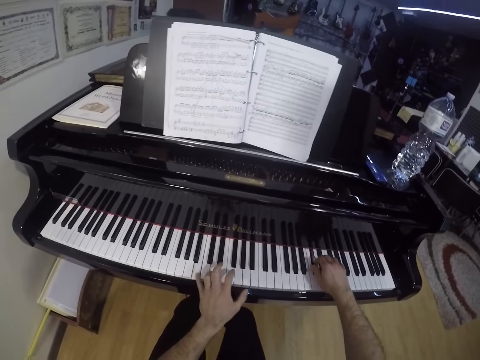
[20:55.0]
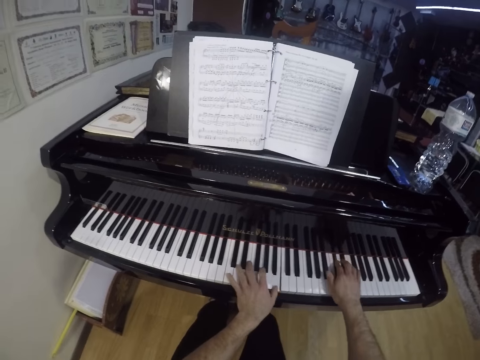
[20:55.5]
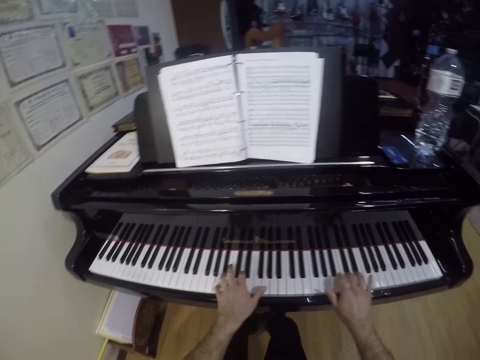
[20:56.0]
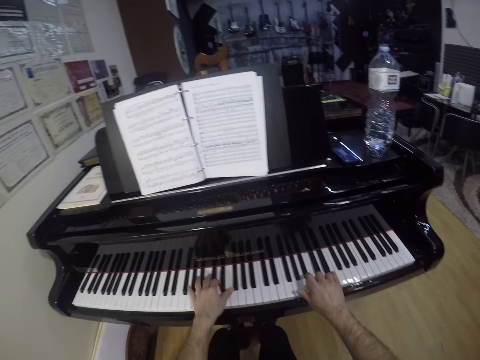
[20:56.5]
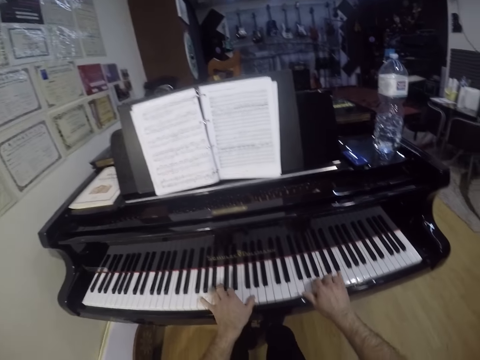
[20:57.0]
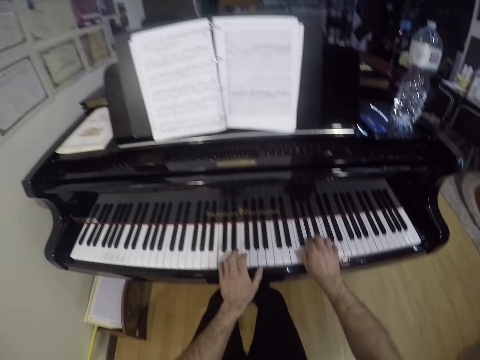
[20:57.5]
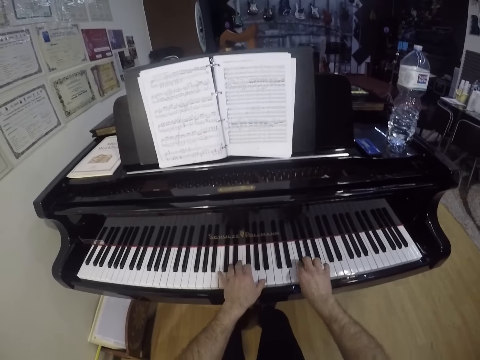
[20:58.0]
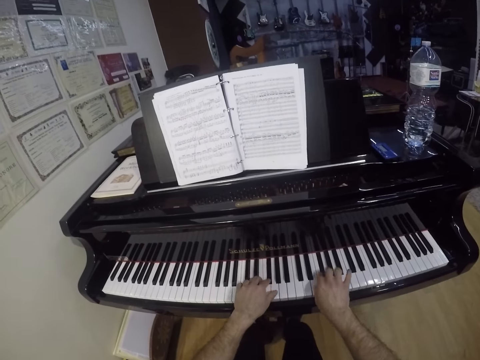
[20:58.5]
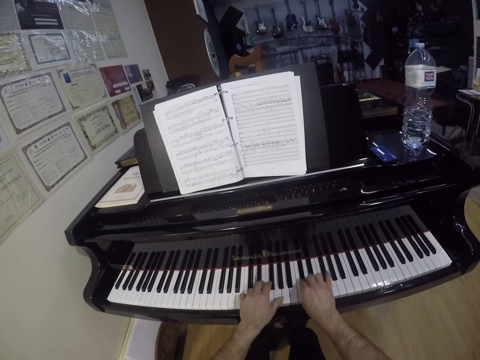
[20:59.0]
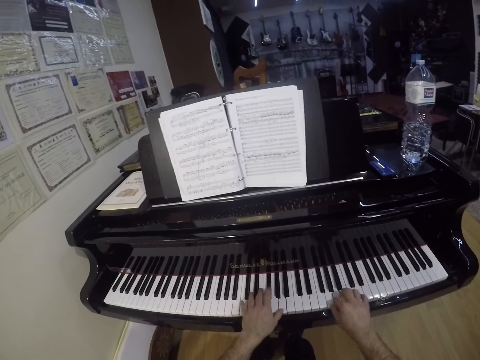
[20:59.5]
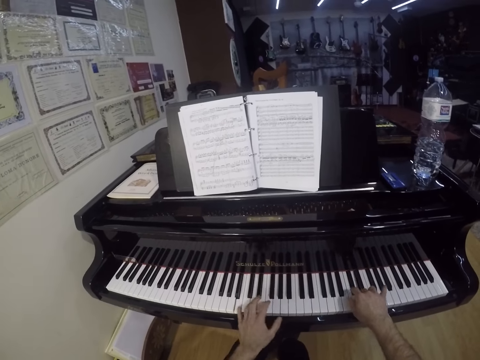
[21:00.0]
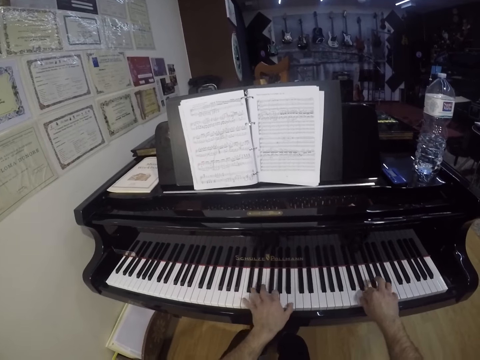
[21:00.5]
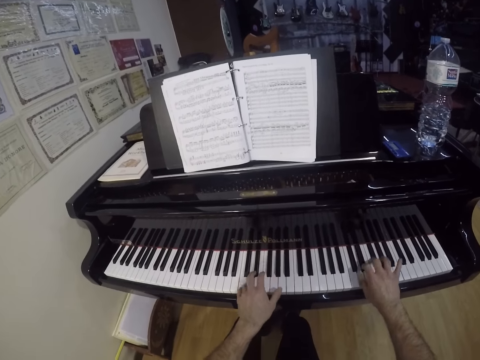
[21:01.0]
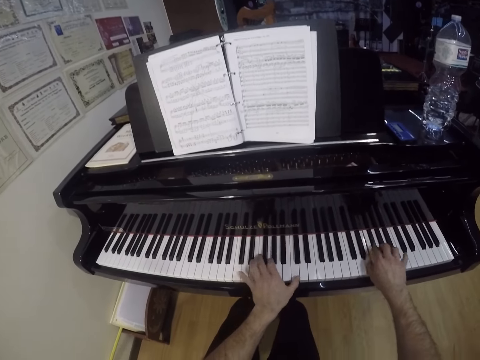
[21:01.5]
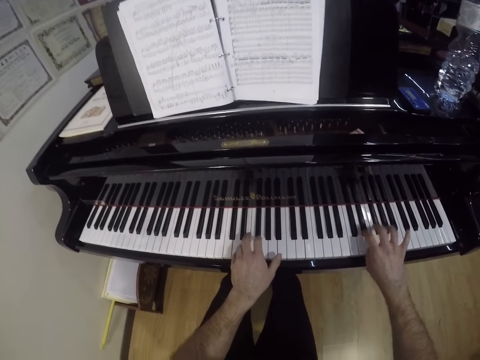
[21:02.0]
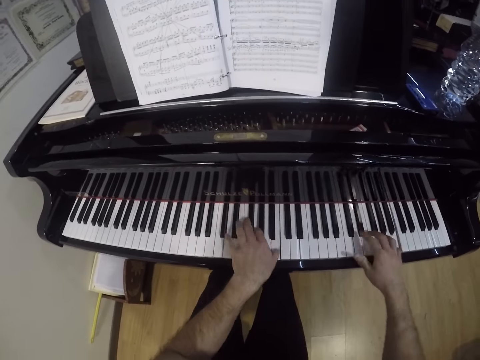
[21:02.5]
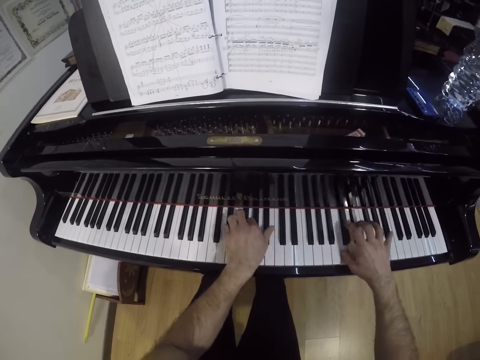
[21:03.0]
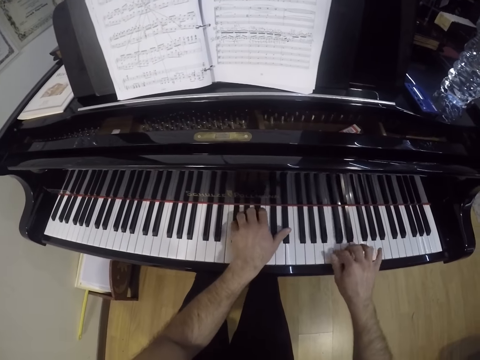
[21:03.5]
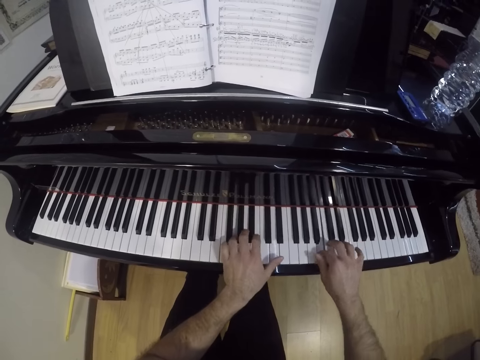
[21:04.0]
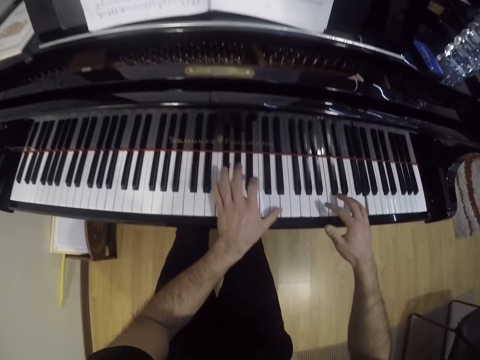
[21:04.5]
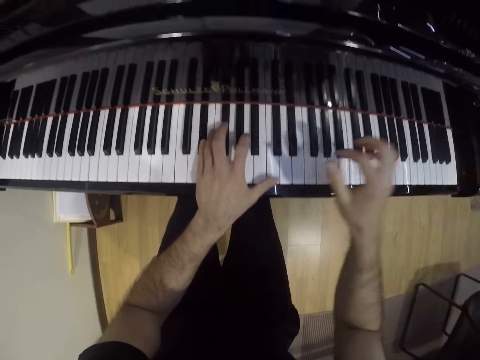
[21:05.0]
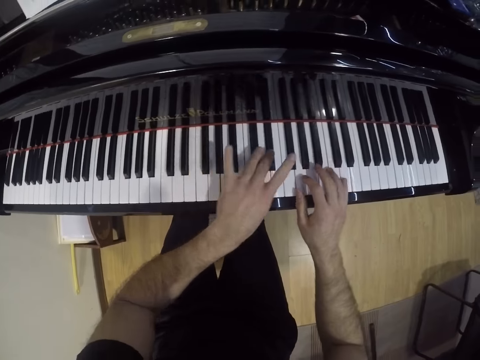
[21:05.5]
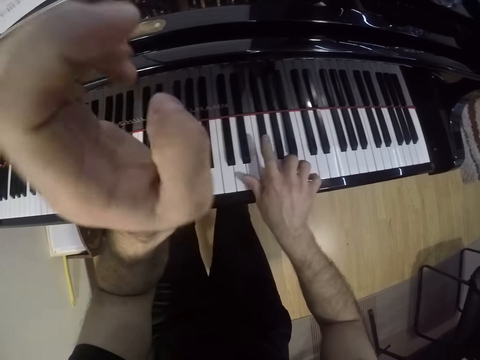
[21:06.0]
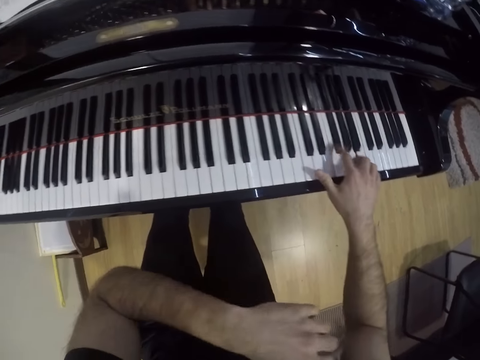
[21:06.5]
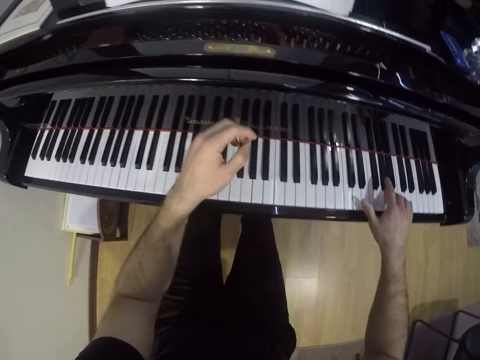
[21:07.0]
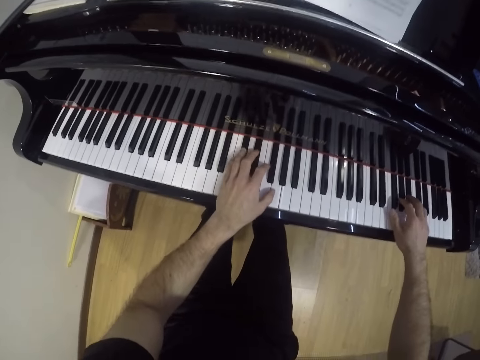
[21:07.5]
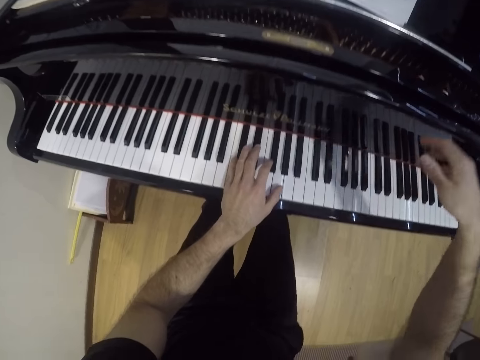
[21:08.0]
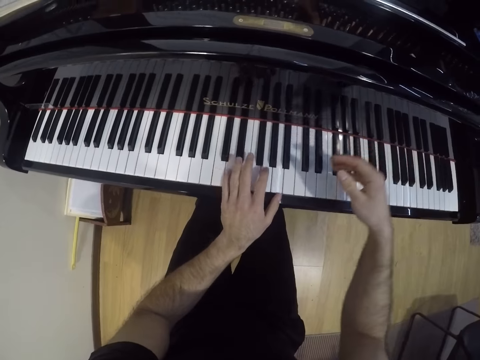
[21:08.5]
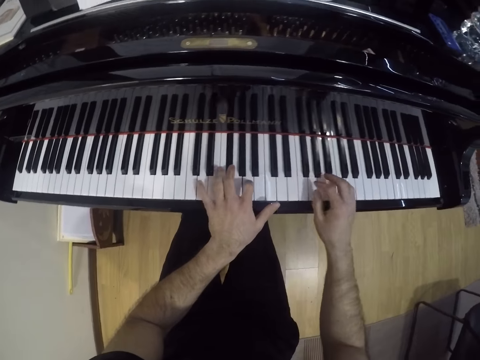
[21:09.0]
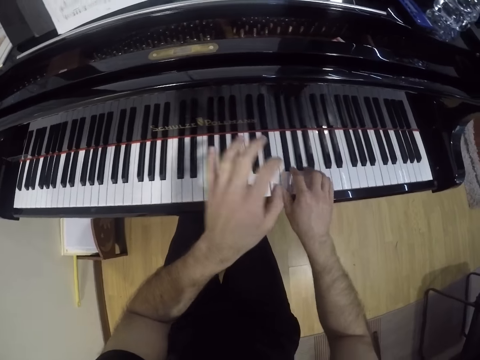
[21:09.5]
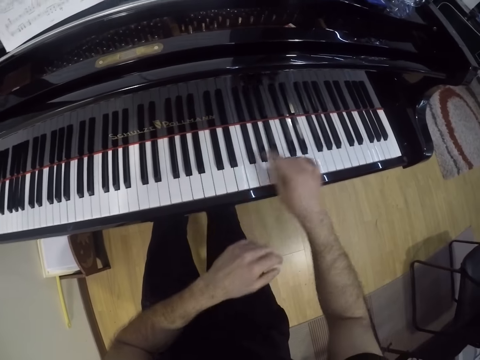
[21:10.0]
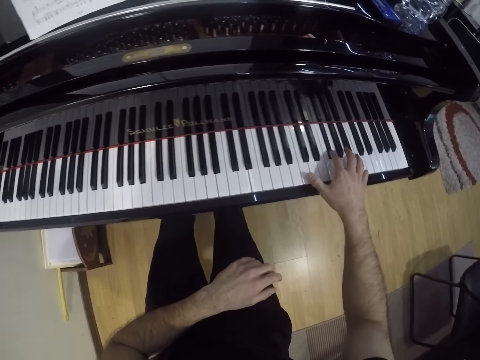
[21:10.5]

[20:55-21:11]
The camera wearer raises the hand. They raise the hand again.

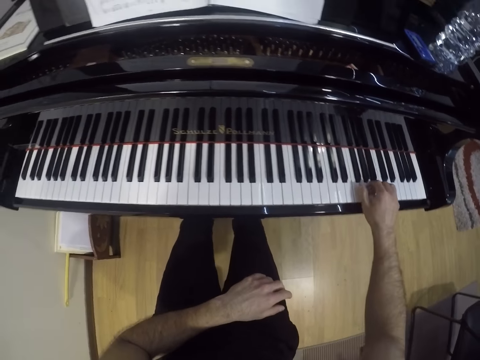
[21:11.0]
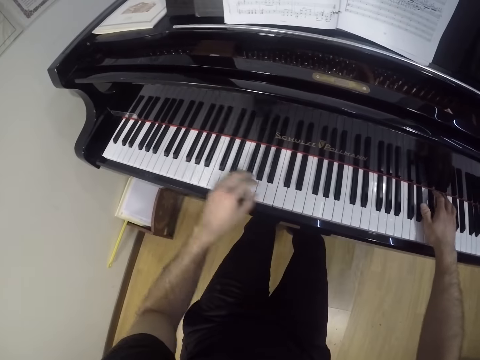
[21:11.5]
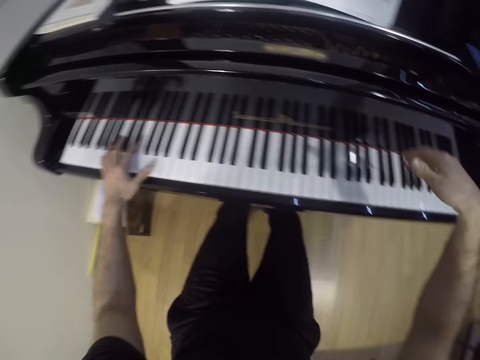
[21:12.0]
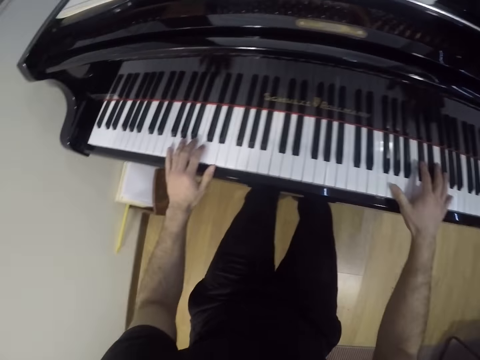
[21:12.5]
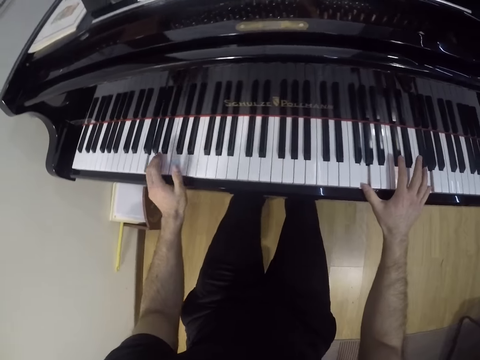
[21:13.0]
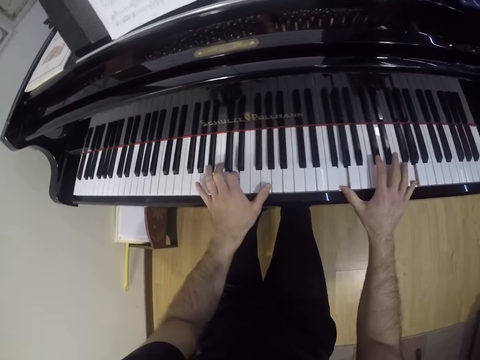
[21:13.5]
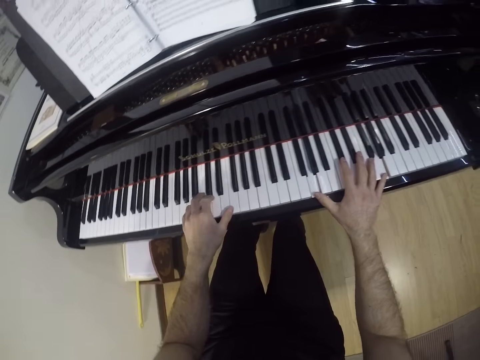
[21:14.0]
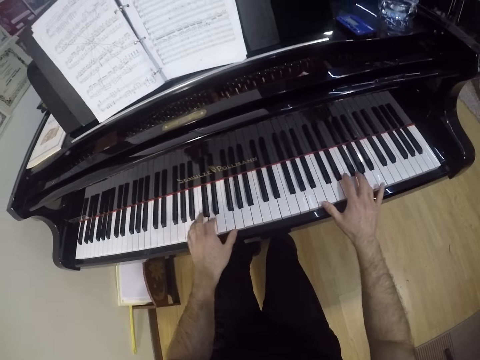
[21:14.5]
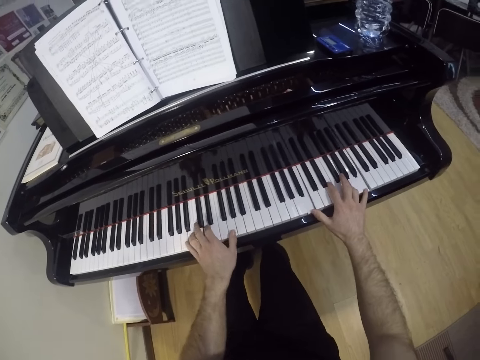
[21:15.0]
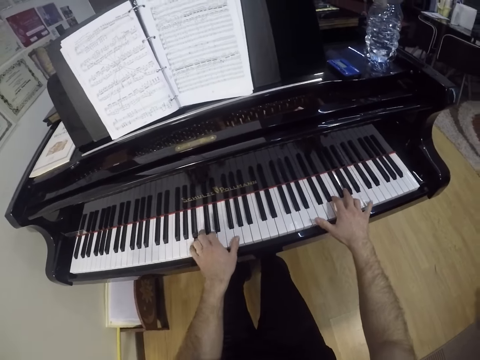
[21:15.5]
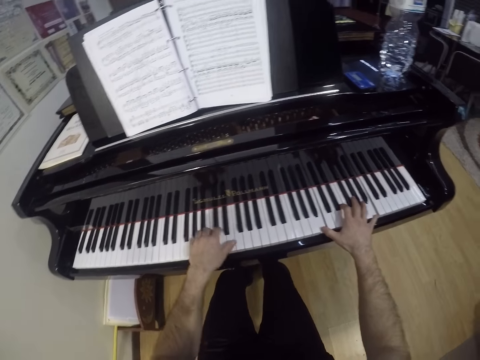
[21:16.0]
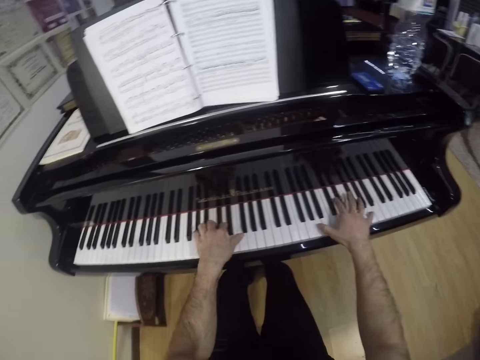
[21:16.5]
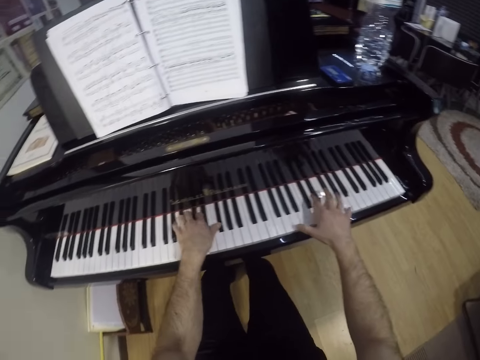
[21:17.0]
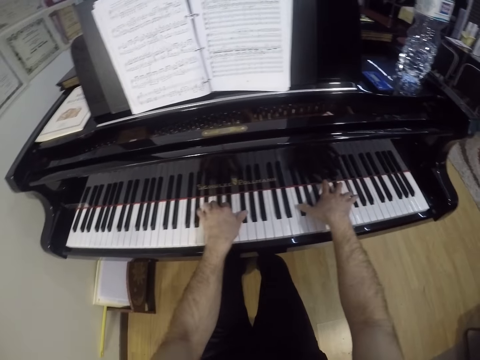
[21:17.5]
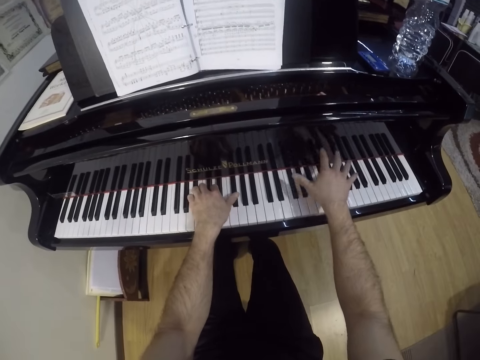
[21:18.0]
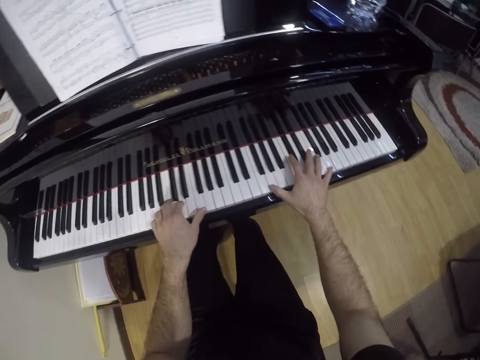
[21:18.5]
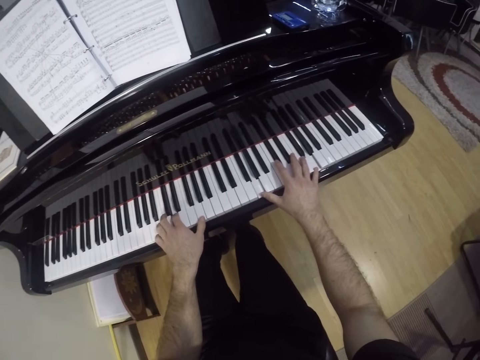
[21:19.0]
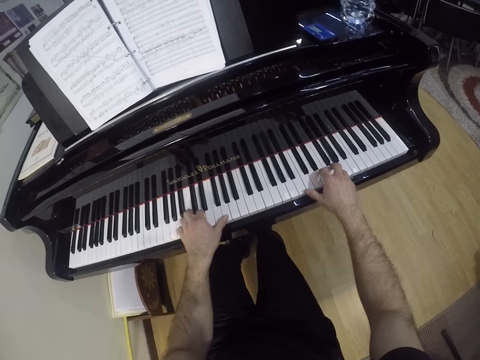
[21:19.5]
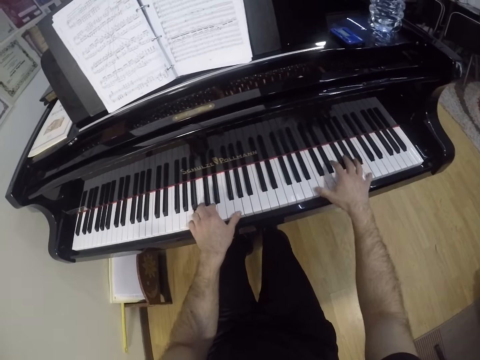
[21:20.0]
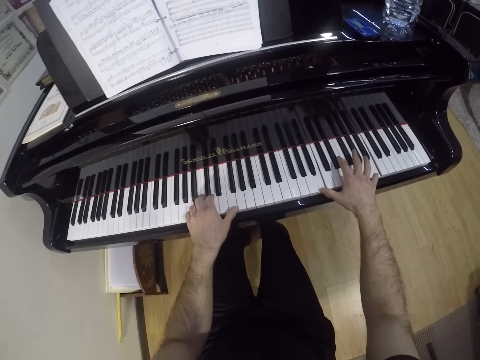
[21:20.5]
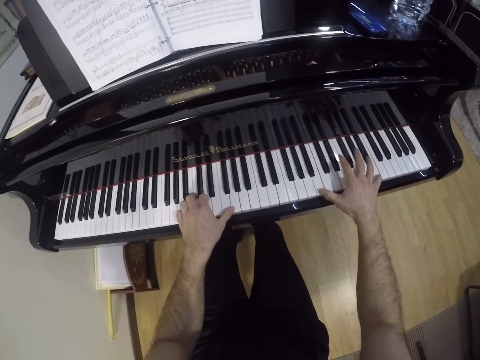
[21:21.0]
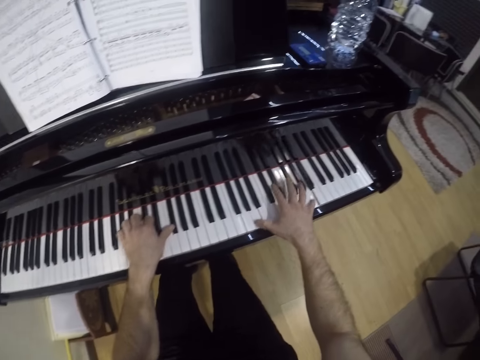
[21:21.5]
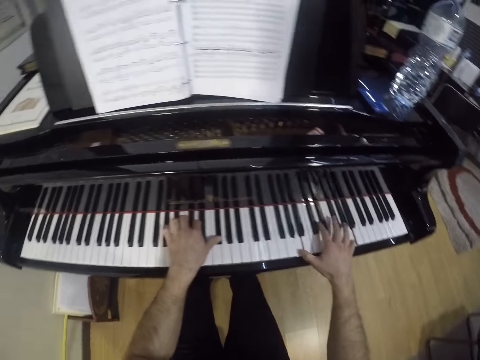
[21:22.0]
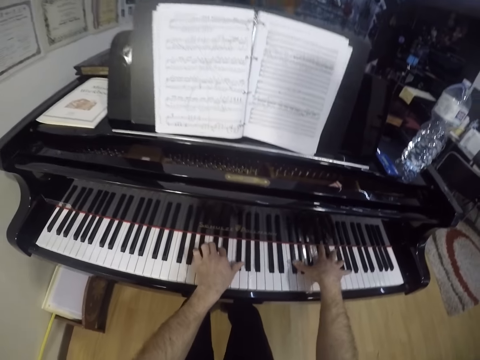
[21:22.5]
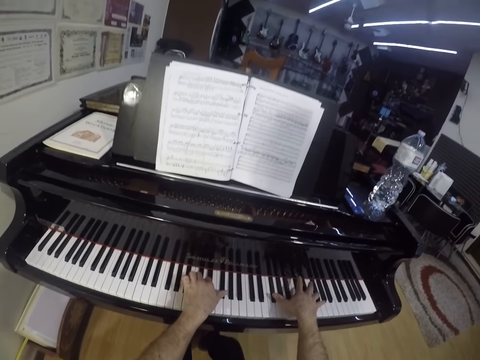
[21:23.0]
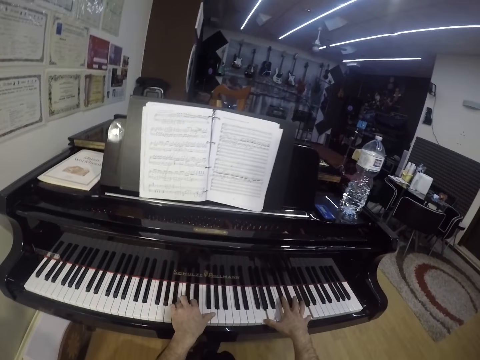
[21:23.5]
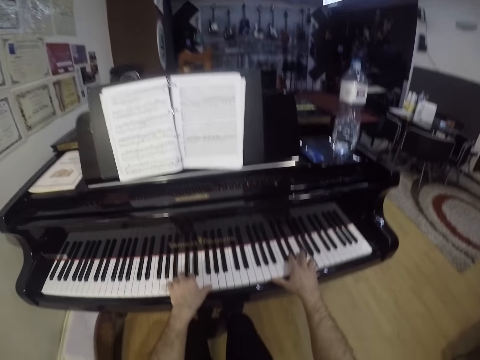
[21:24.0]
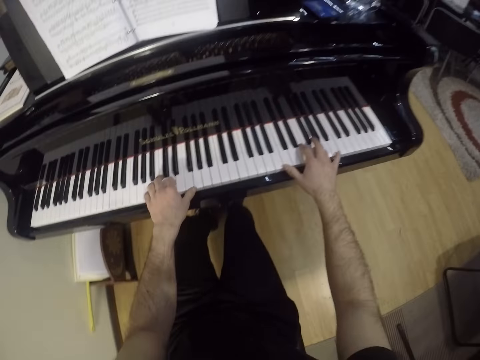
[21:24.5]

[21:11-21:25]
The camera wearer plays the keyboard with one hand. They play the keyboard with both hands.
